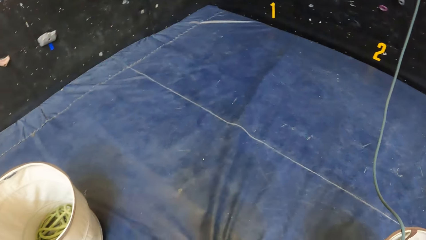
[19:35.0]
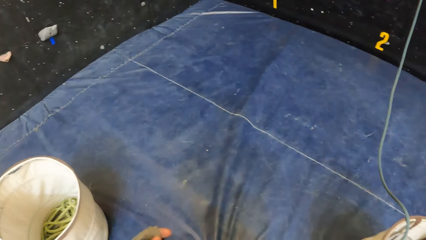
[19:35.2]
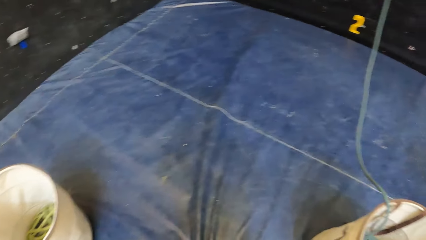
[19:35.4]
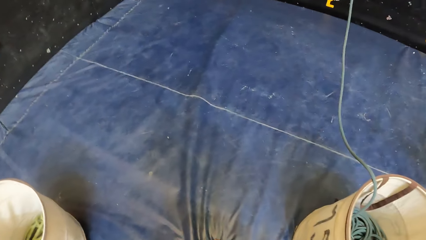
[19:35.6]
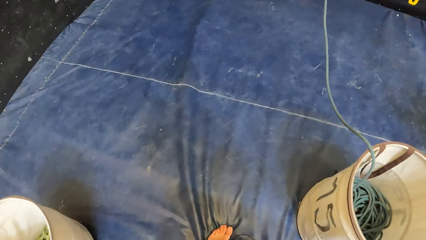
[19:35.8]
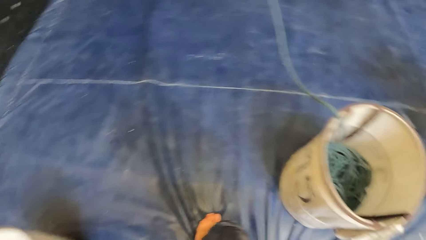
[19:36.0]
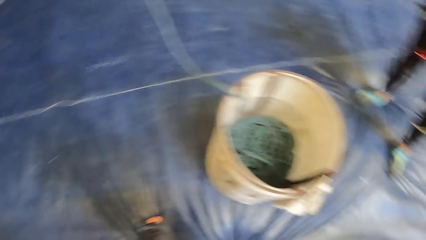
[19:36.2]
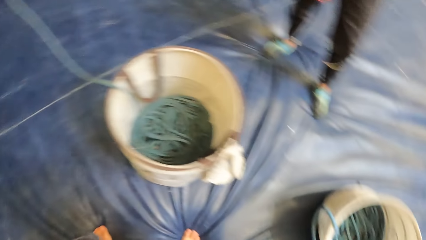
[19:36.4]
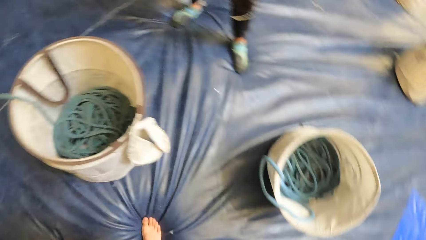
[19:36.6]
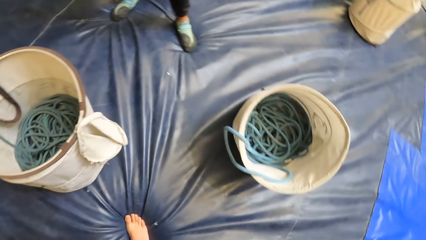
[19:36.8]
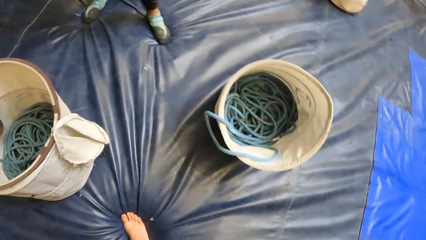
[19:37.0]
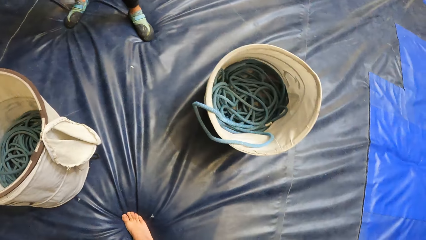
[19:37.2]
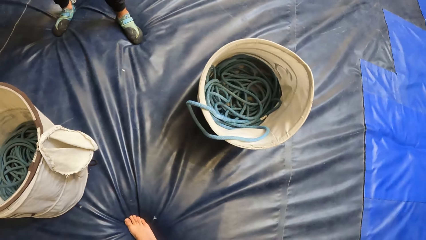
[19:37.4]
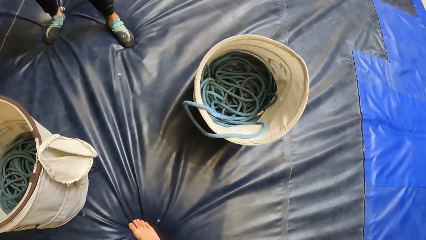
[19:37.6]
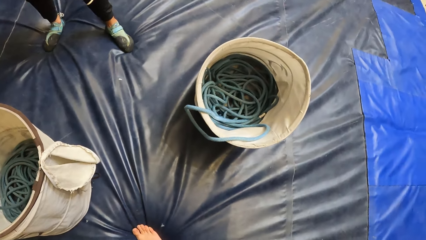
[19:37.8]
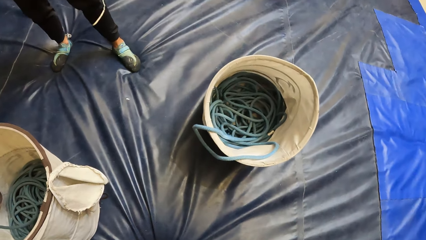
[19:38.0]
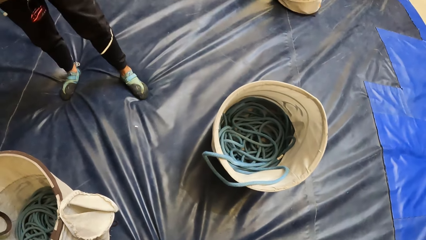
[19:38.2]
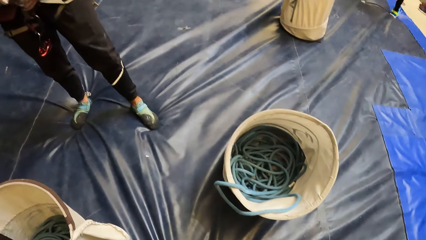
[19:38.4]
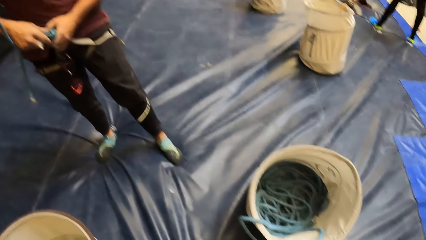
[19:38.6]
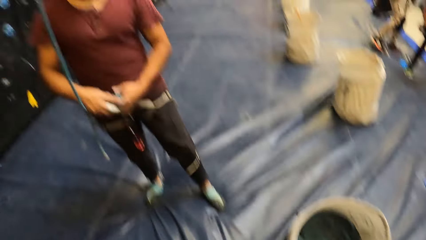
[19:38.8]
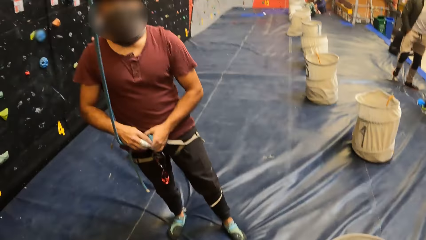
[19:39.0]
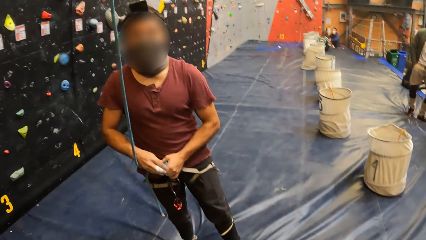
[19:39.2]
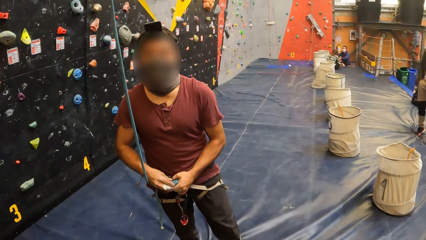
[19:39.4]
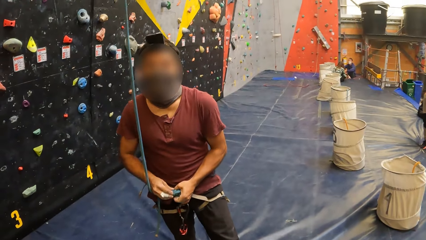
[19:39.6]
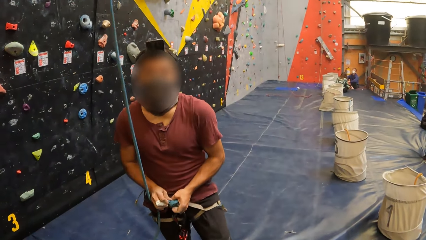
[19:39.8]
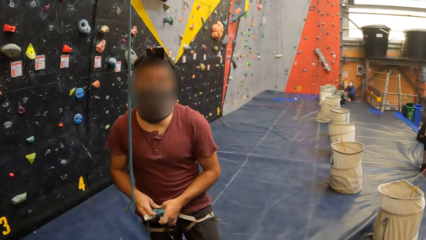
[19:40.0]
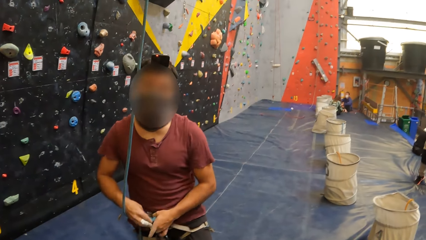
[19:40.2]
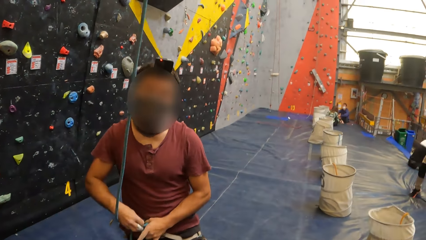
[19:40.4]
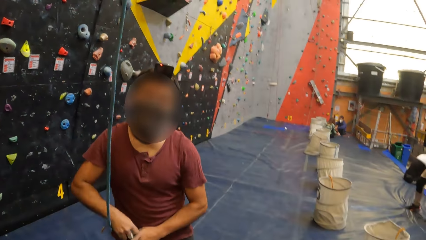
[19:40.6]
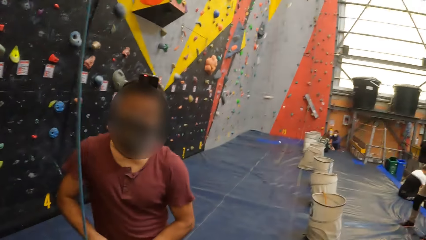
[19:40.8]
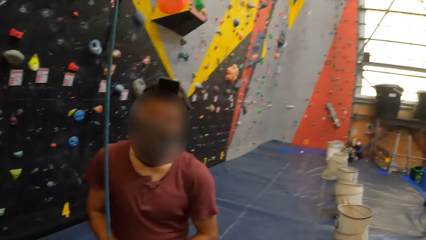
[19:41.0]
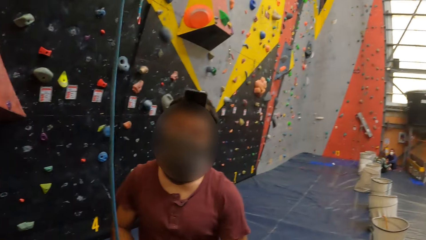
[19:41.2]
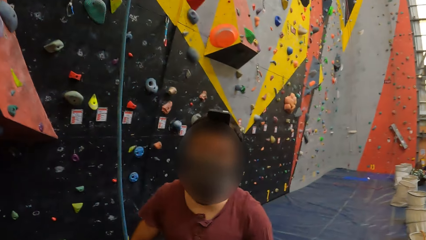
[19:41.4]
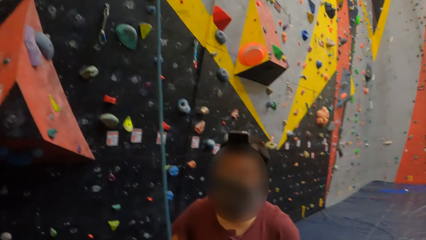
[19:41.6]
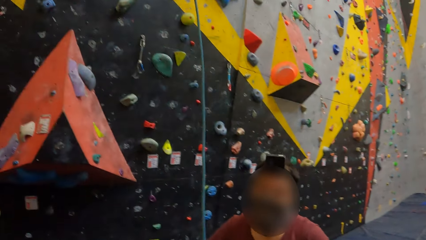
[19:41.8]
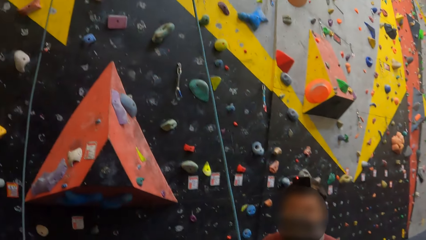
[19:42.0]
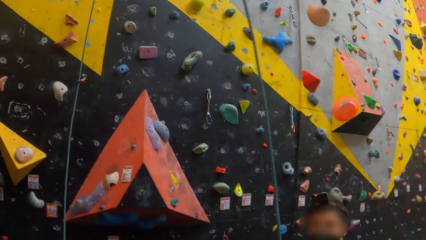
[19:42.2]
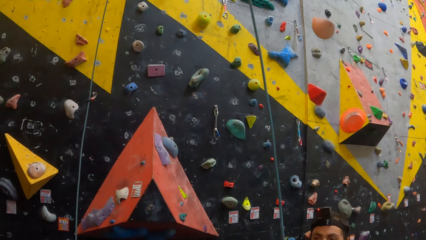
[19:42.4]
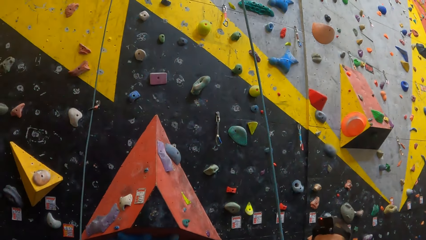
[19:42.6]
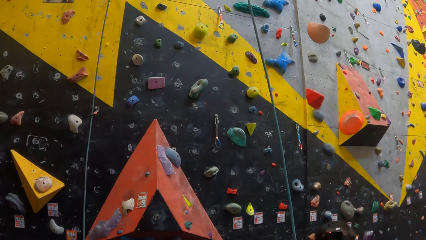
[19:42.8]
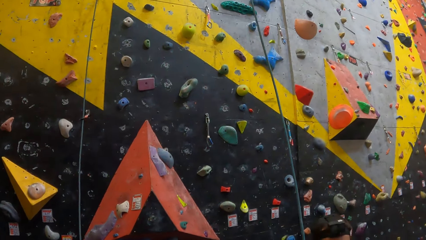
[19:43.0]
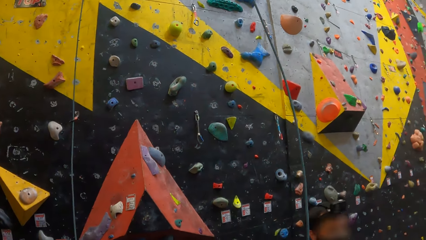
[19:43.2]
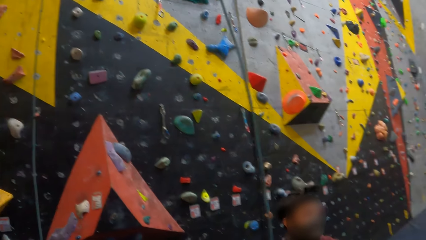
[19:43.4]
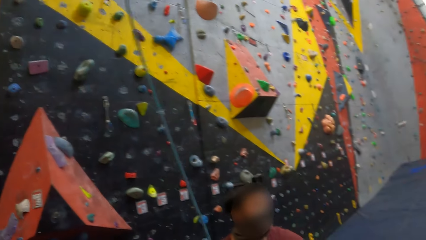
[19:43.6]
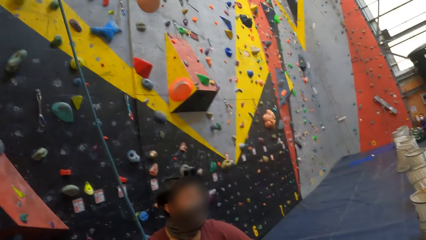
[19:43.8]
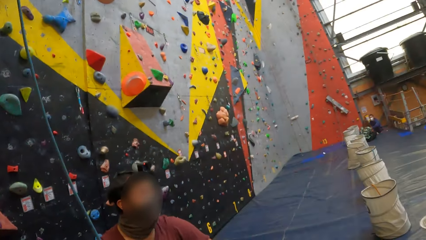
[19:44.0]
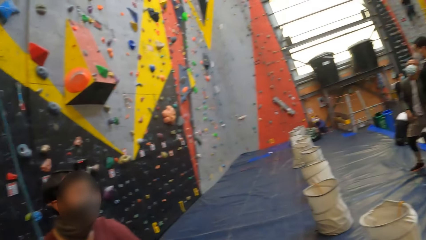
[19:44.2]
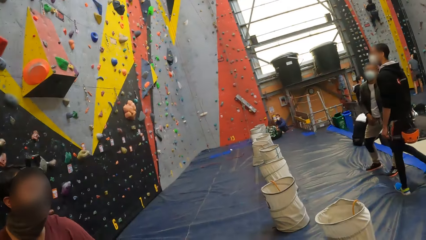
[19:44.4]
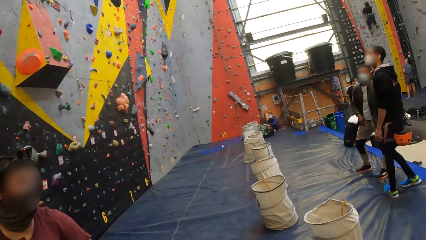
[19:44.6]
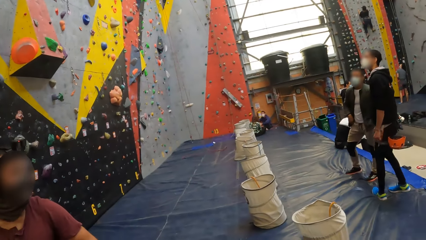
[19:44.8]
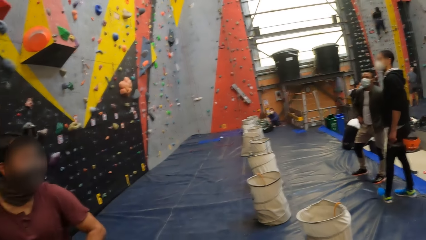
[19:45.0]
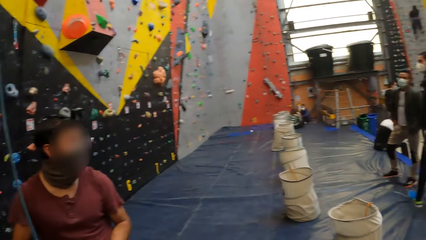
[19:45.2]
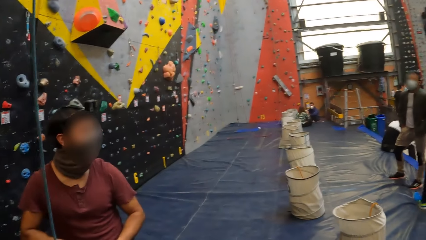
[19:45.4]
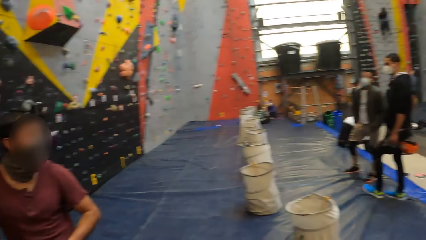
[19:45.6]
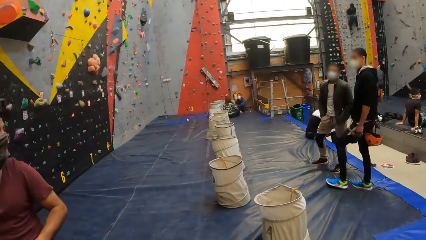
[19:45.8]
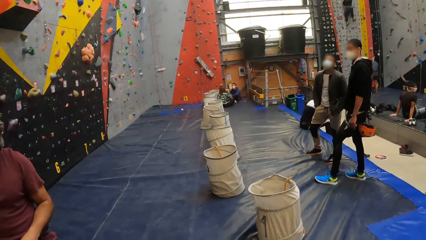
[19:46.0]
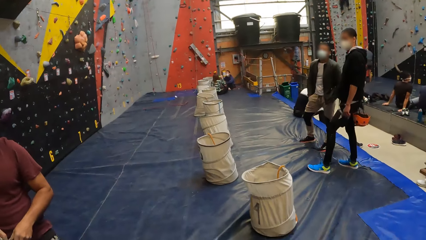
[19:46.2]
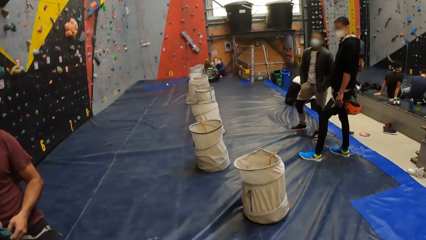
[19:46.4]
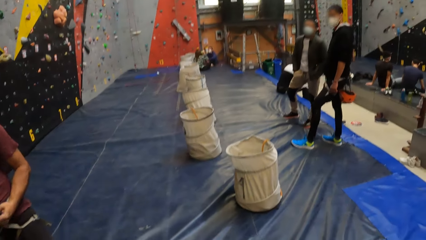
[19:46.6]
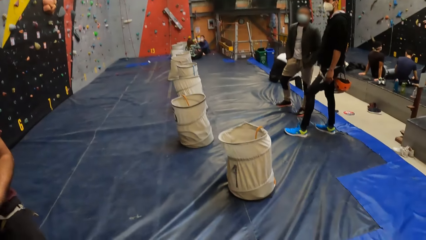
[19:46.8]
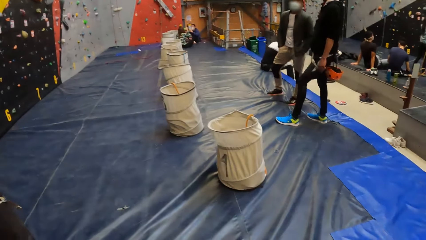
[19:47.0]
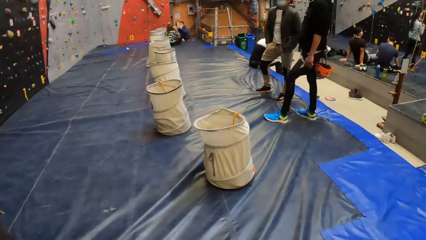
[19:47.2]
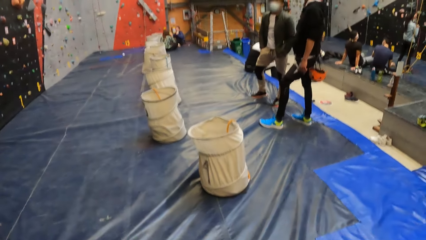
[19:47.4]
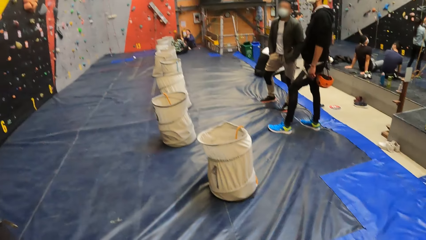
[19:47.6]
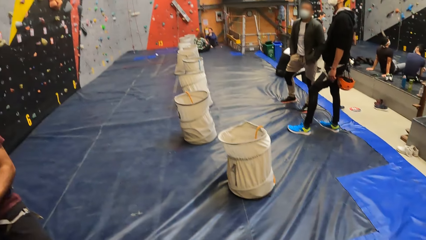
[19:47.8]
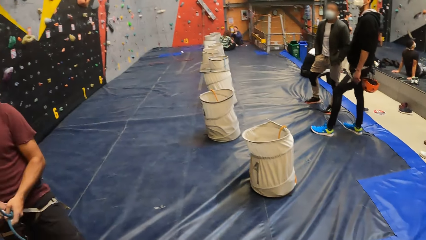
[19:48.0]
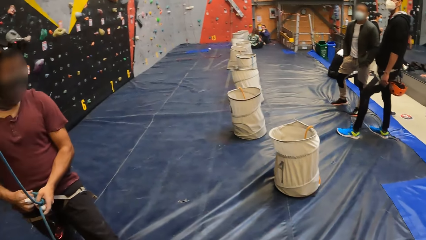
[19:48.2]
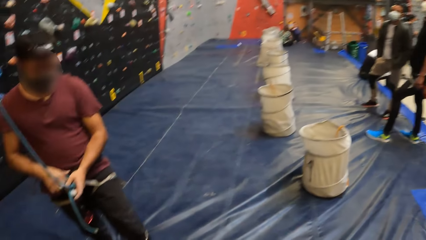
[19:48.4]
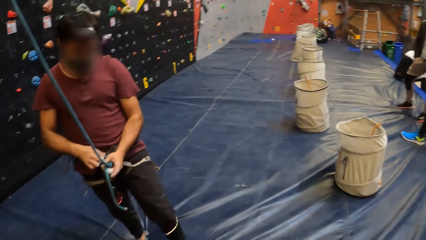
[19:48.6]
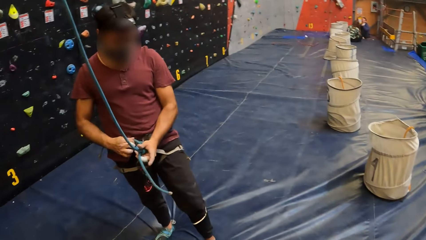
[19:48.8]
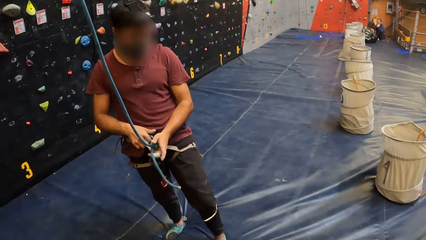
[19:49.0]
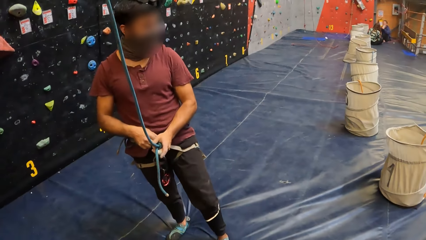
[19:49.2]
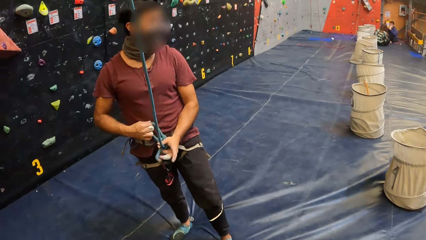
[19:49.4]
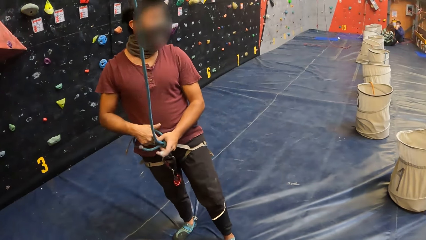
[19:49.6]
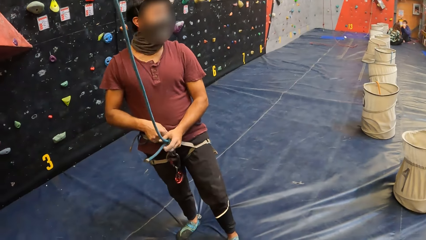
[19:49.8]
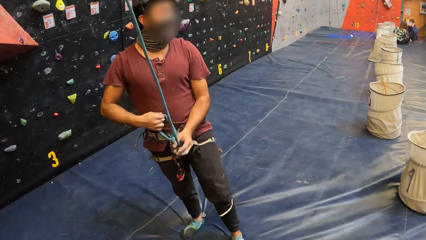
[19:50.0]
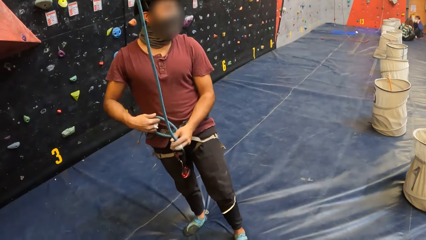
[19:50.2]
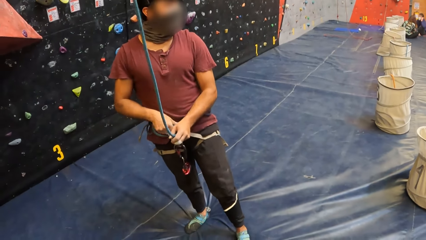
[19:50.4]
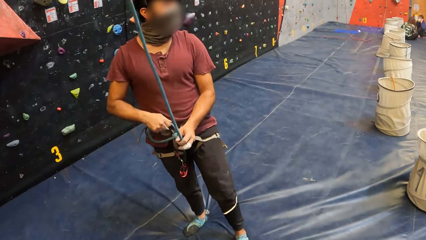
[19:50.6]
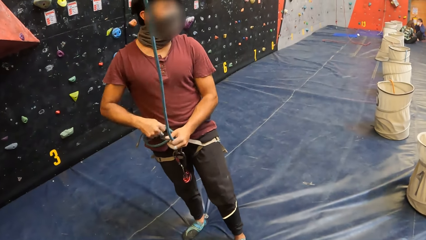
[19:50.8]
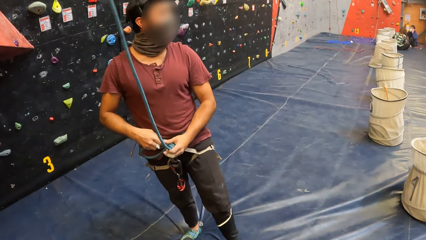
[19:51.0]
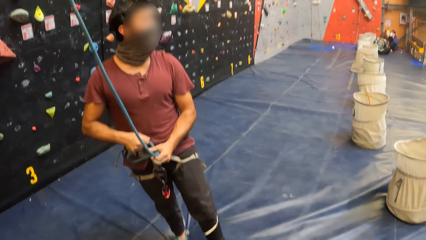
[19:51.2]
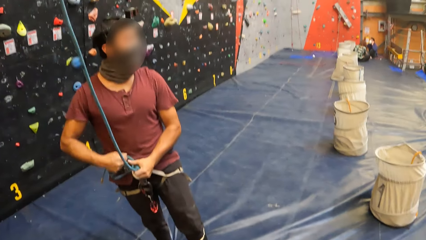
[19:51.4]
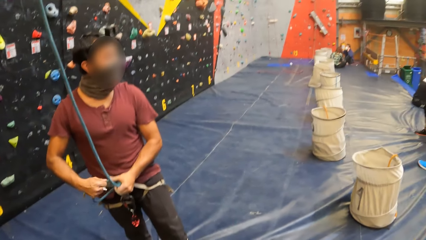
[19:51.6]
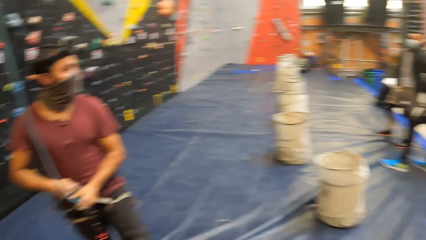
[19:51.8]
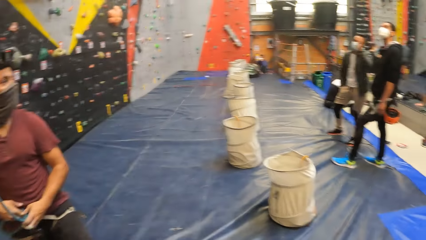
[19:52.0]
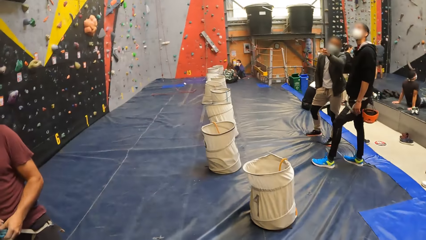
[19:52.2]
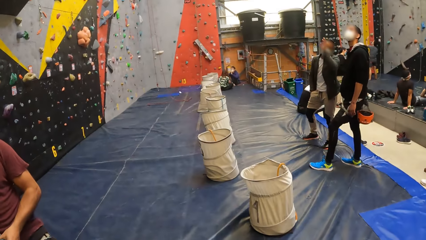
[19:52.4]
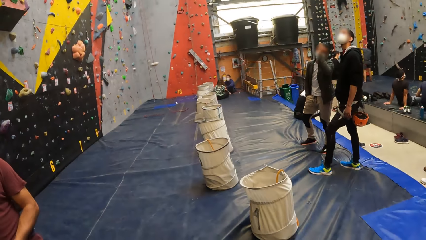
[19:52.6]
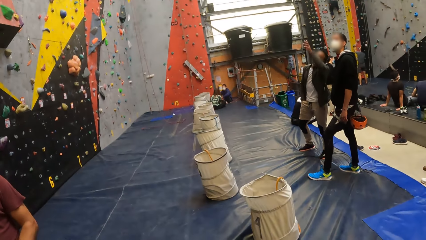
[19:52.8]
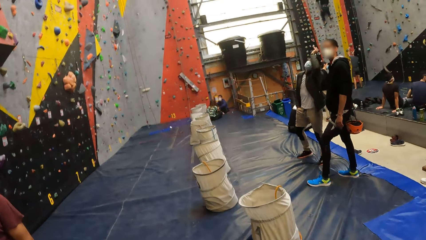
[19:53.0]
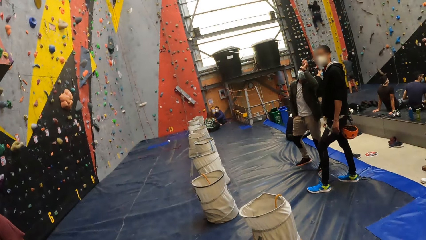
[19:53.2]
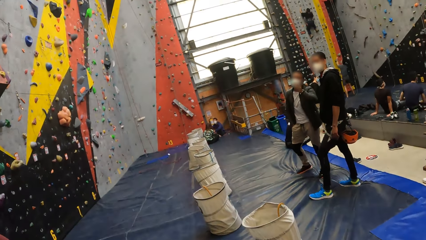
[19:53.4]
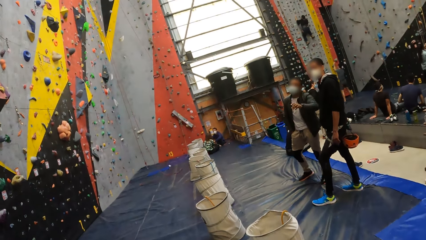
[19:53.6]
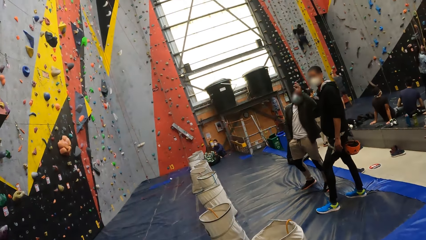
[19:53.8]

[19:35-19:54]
The camera wearer looks at the floor. A person holds a rope. The camera wearer looks at the person. They look around. The person unfastens the rope. The camera wearer looks around the indoor wall climbing. They look at the person. The person unties the rope. The camera wearer looks around.
